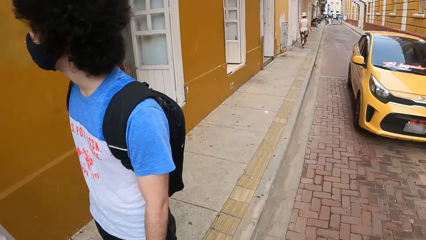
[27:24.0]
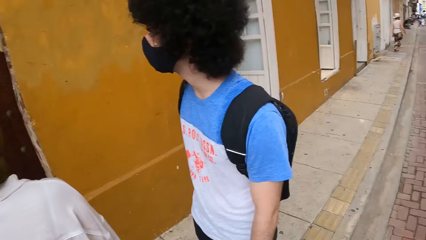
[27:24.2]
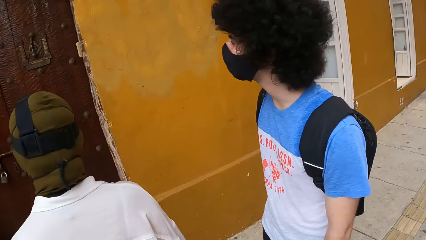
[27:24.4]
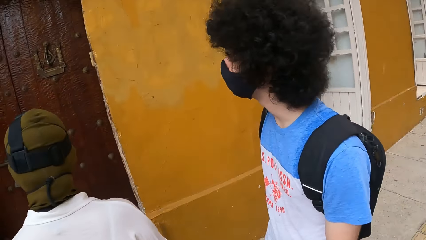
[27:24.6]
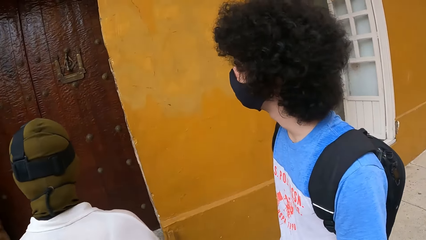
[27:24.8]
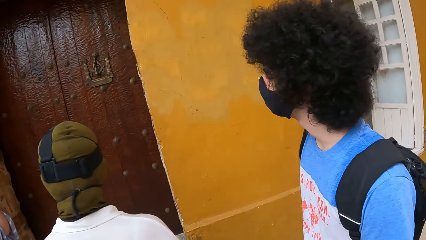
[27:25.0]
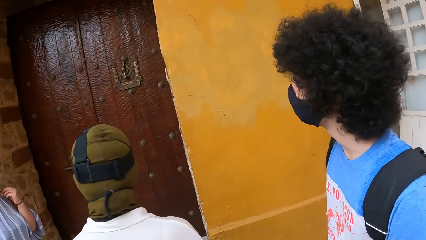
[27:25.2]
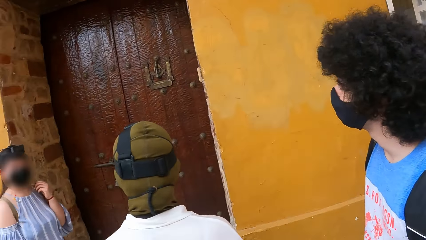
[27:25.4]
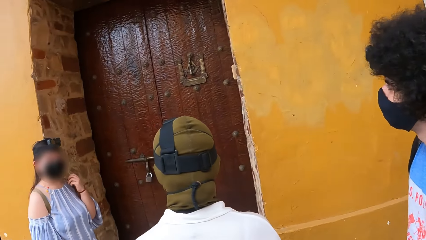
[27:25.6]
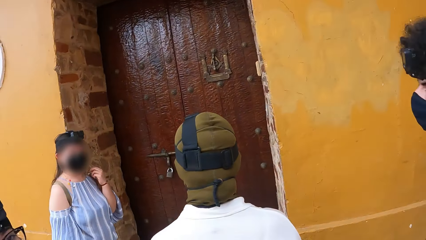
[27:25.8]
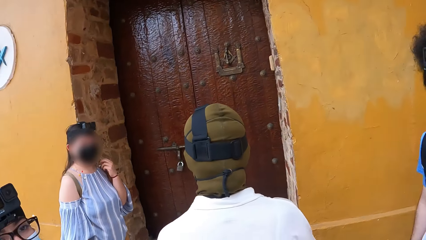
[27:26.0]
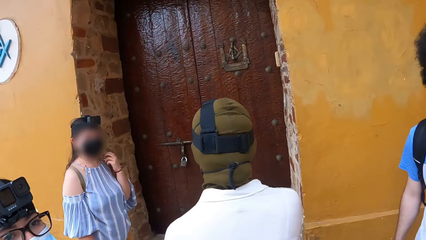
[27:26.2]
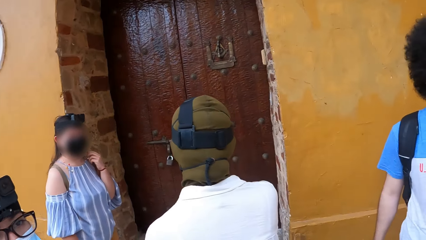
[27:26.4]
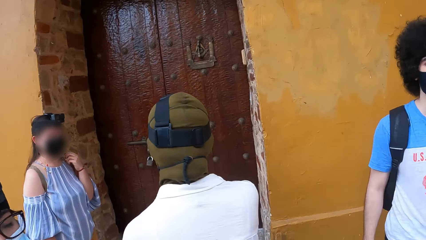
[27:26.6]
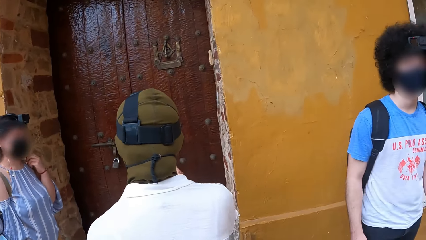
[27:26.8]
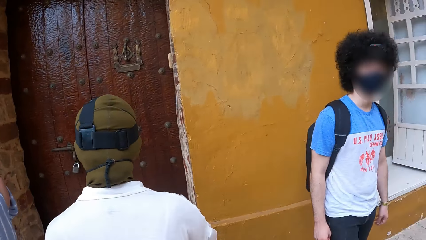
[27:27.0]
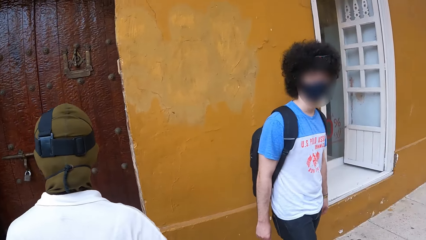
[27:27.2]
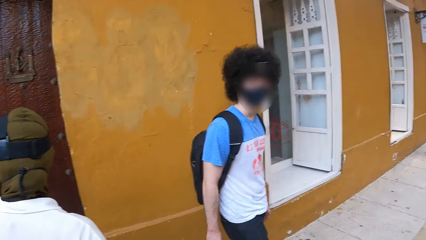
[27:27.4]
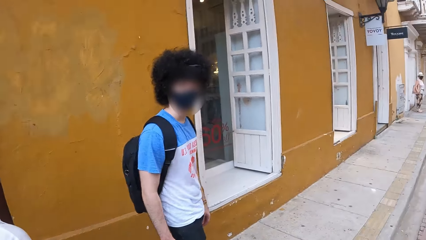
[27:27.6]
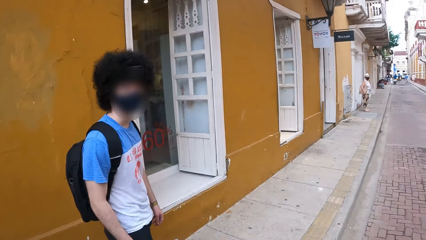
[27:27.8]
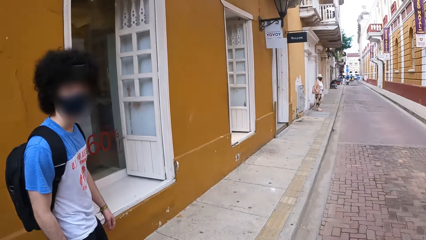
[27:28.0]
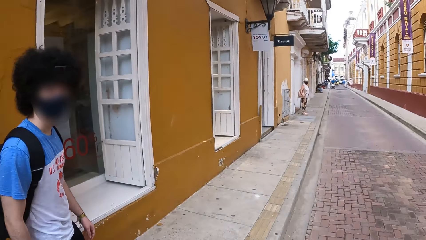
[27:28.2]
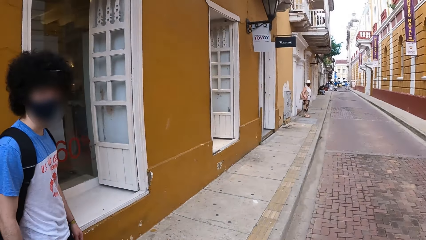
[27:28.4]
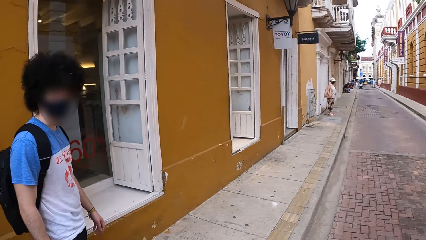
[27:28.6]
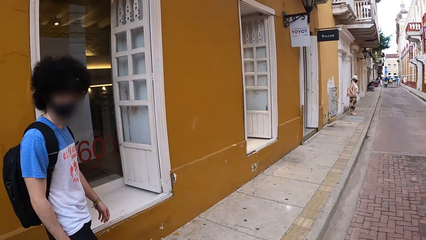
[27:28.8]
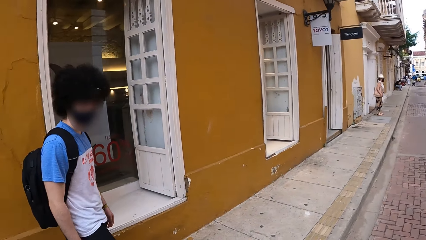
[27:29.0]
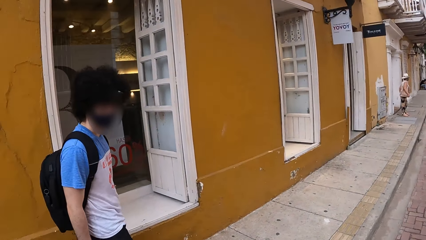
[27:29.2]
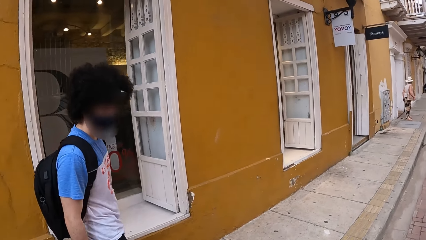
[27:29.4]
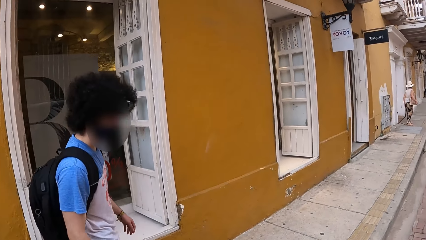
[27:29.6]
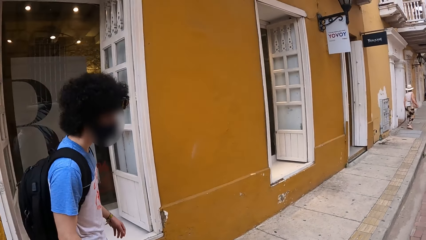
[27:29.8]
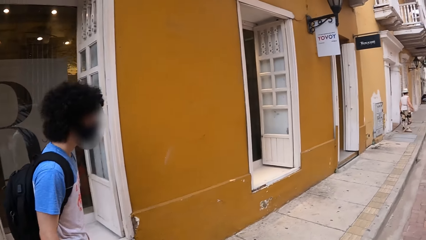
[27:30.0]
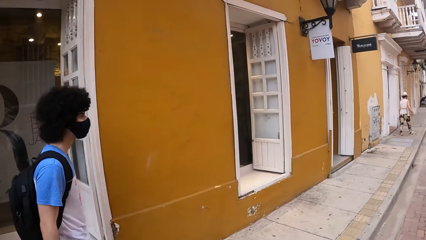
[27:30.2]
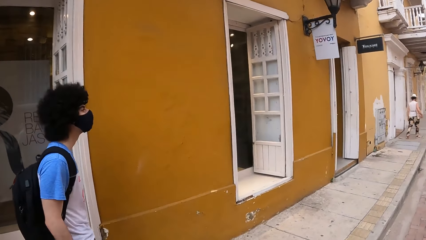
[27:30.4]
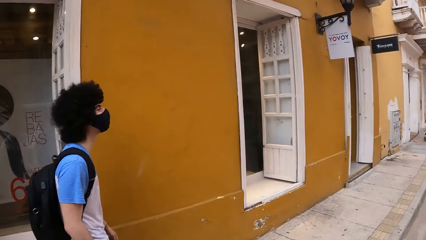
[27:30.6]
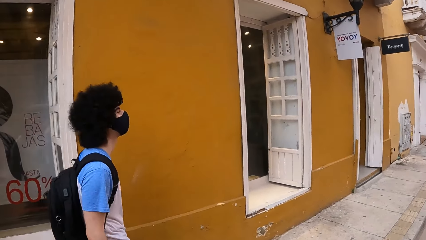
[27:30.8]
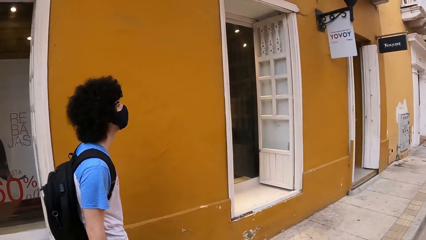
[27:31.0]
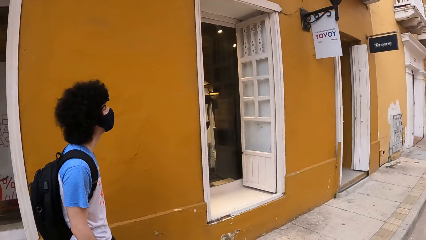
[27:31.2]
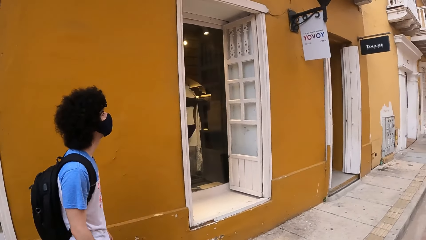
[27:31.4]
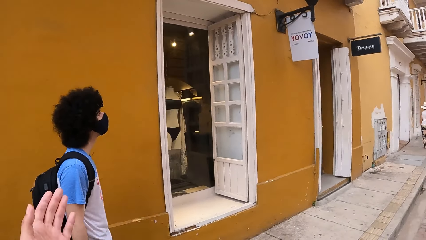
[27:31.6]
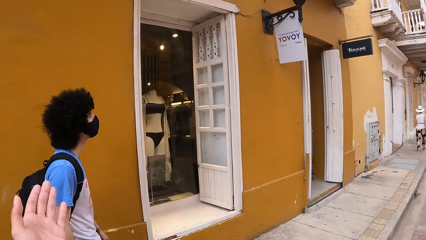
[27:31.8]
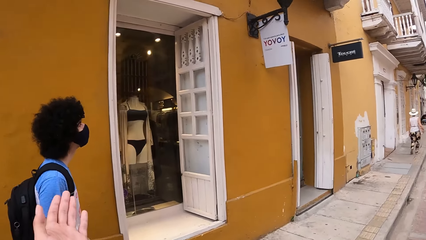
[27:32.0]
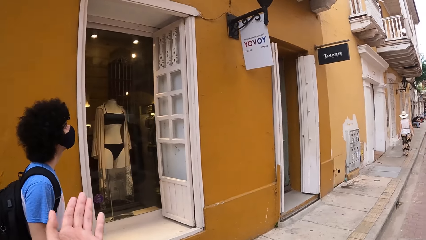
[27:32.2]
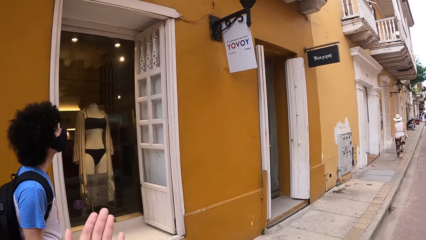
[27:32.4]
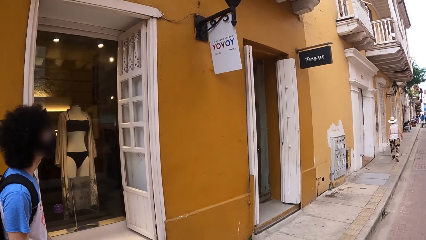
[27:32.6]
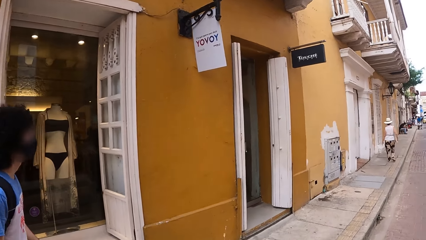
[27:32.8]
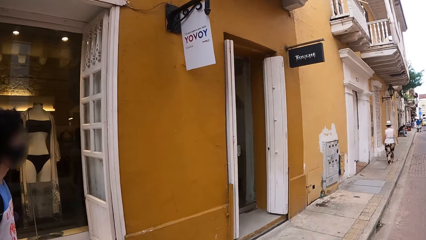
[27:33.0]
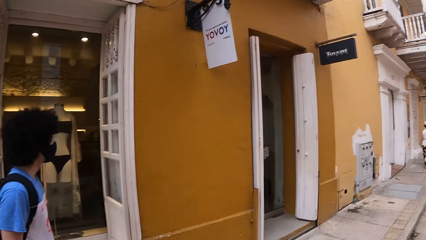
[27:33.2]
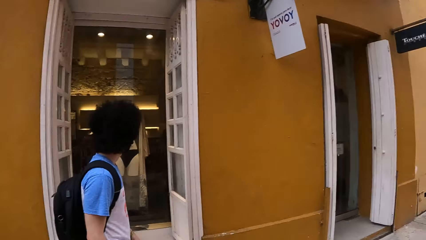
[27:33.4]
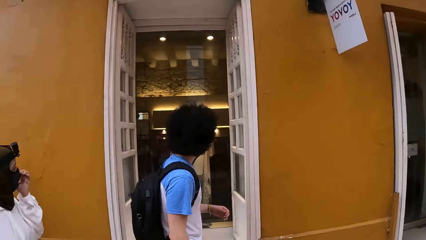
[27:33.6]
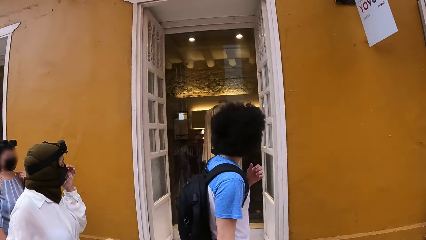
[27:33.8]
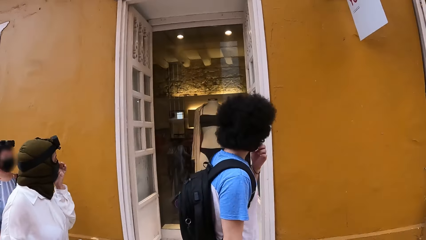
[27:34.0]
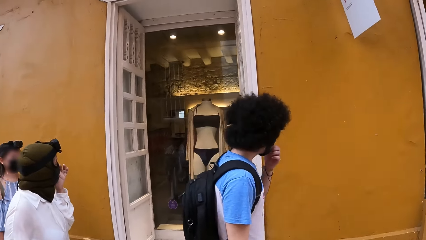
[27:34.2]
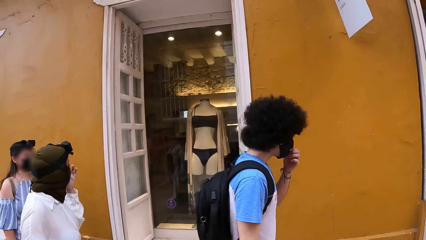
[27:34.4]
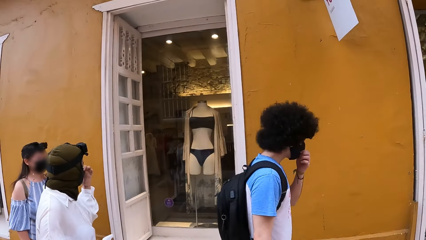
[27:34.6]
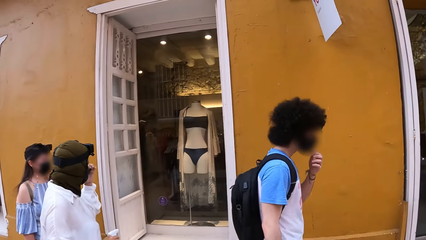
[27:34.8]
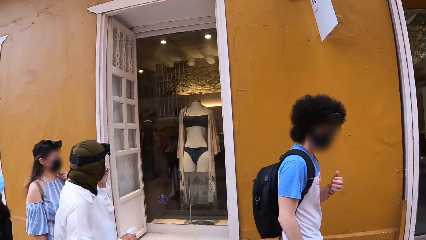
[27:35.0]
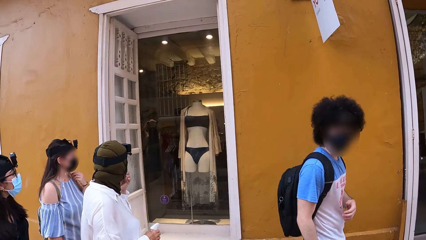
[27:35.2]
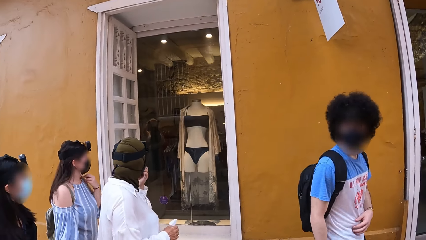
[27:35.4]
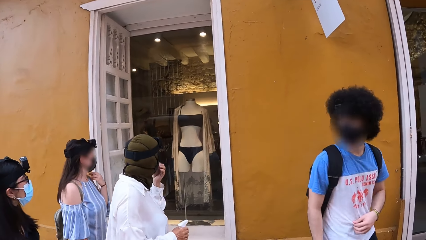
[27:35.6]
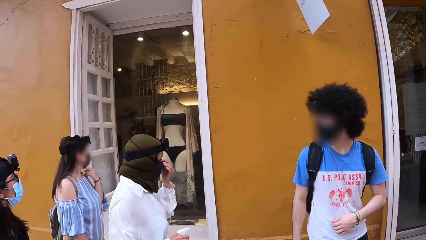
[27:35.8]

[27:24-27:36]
The camera wearer walks down a street with a person.

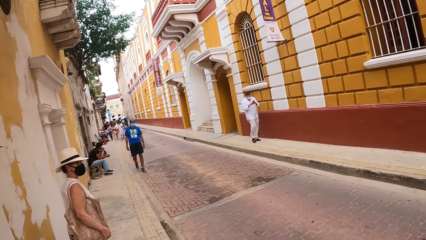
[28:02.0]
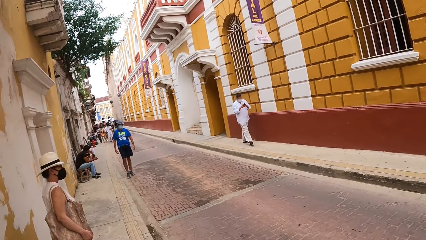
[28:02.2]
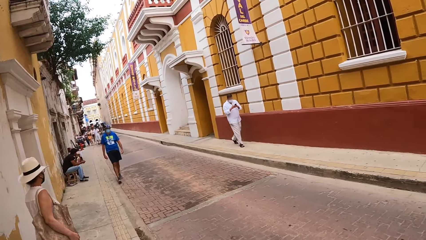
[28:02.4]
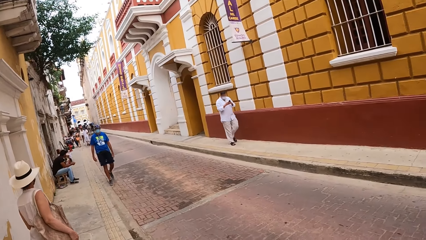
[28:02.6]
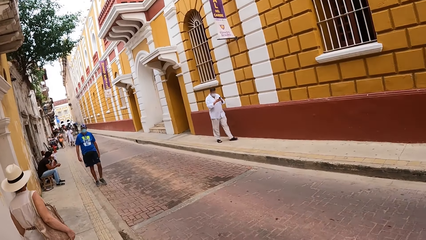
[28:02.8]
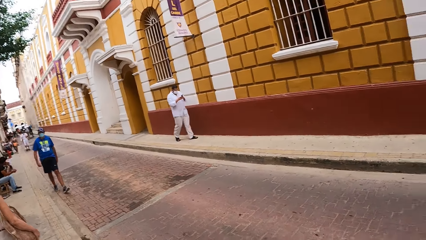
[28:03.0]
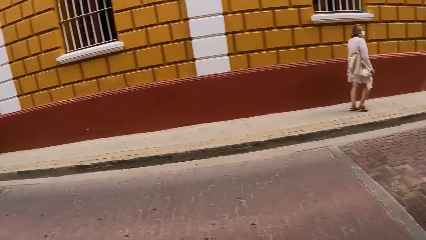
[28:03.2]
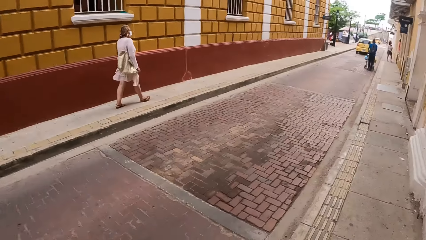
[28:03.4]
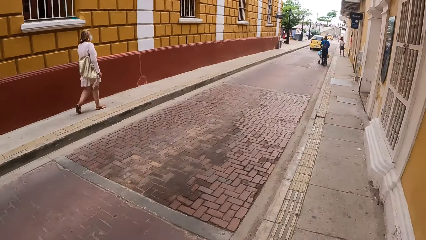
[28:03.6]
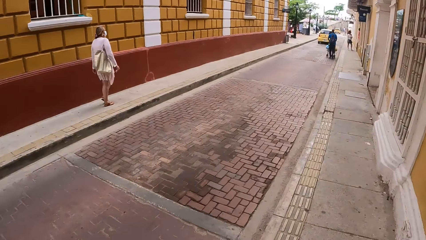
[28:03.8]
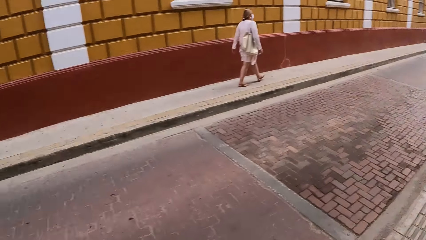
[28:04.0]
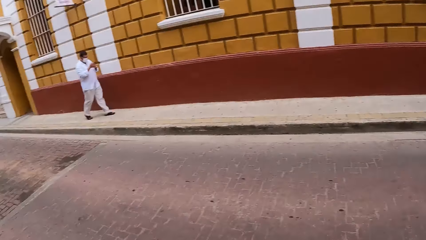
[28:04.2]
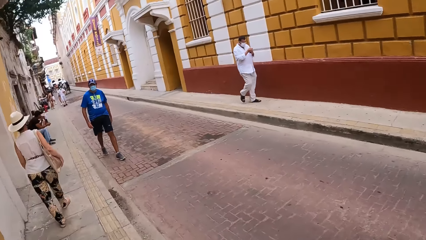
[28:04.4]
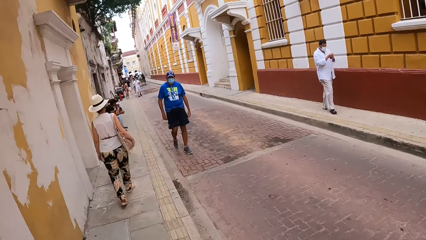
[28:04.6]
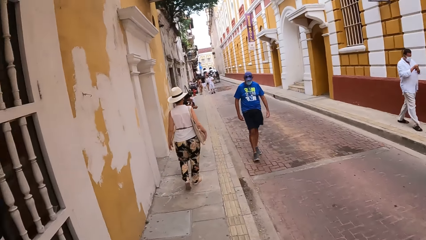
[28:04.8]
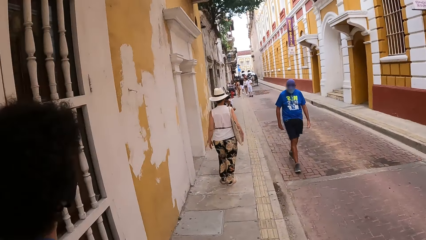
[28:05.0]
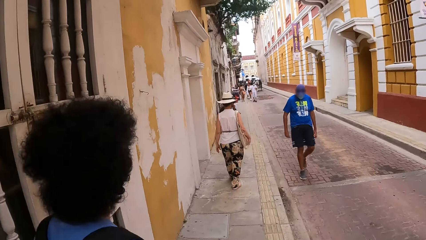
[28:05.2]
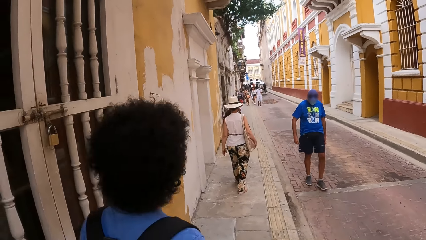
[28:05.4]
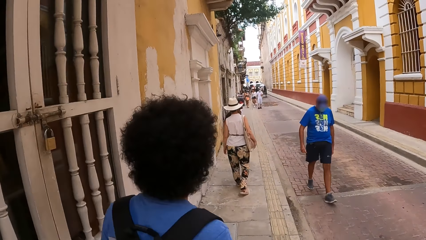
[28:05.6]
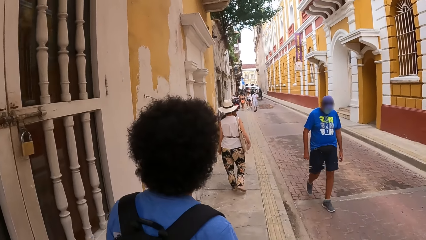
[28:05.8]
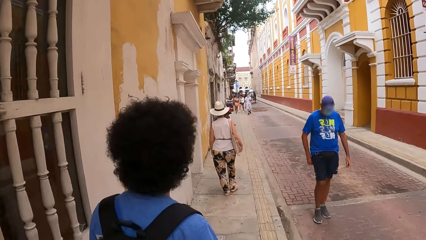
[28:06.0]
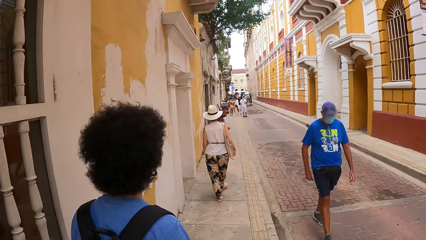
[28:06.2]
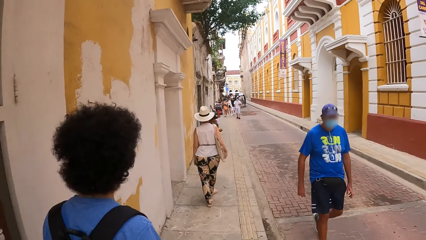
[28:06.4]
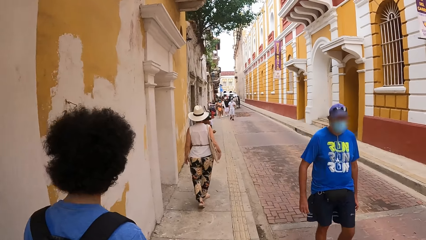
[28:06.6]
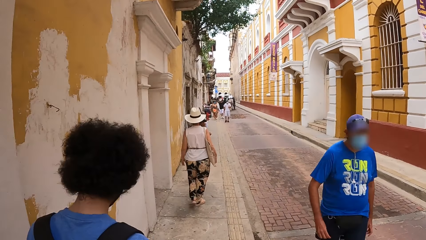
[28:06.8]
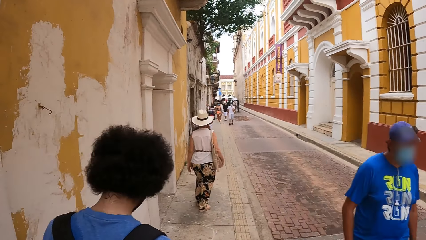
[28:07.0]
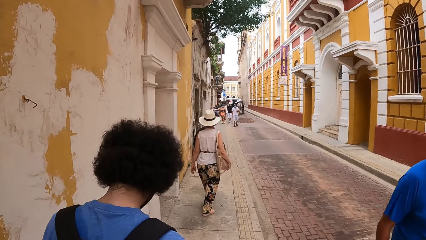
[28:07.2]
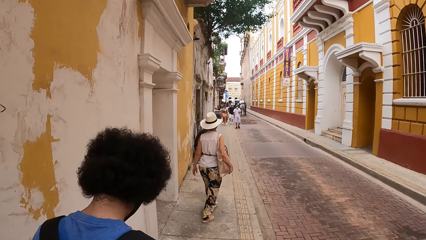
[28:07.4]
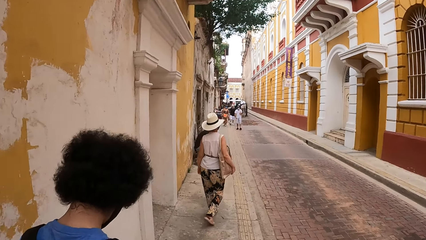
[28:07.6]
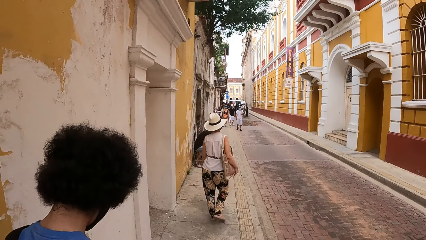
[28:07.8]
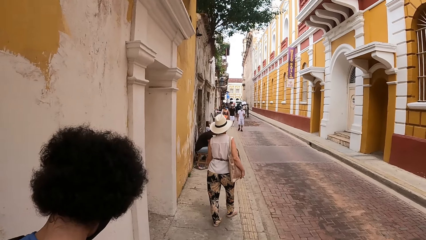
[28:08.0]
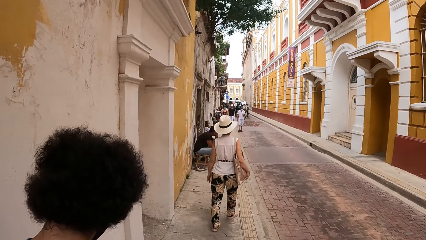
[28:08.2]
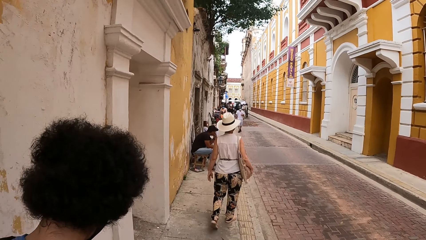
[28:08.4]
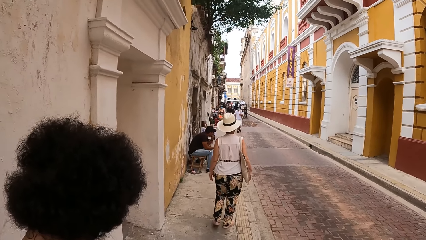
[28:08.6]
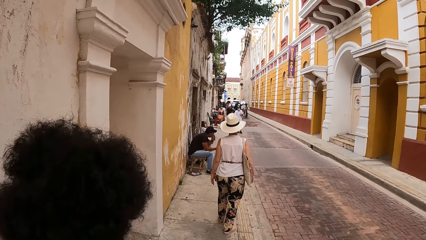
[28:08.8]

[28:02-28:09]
The camera wearer looks around the street. They walk down the street with a person.
